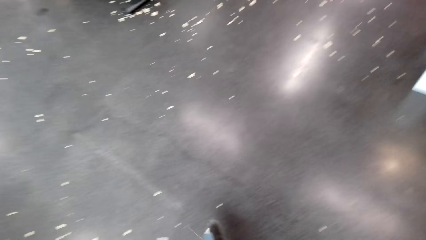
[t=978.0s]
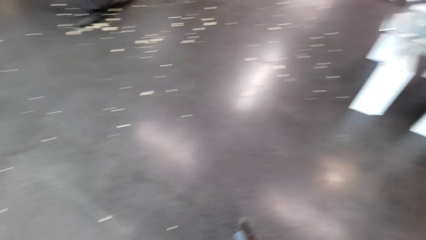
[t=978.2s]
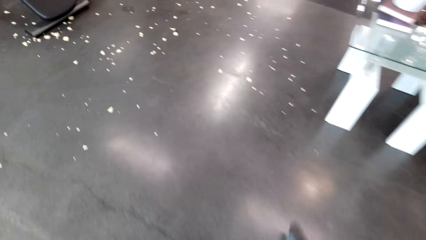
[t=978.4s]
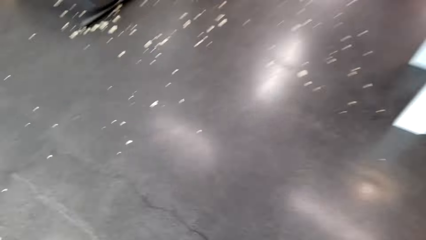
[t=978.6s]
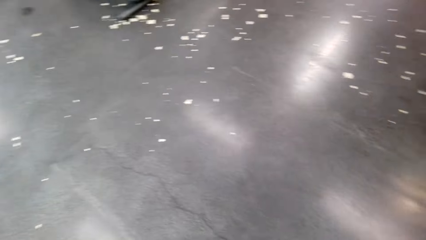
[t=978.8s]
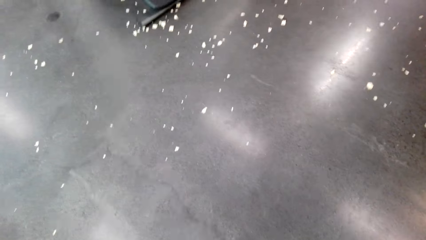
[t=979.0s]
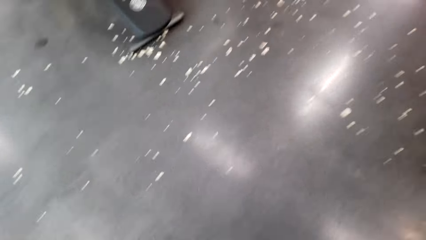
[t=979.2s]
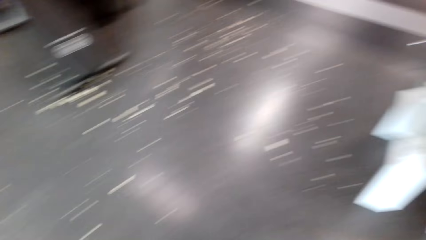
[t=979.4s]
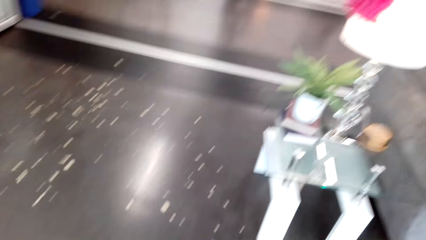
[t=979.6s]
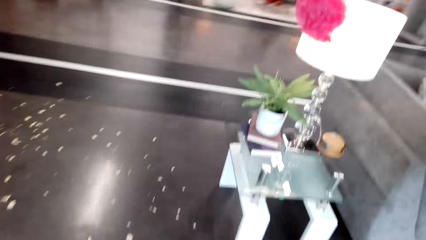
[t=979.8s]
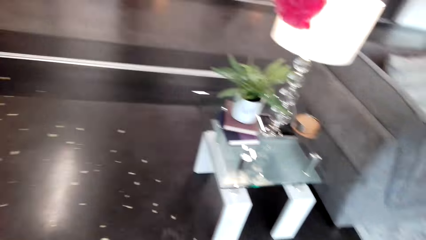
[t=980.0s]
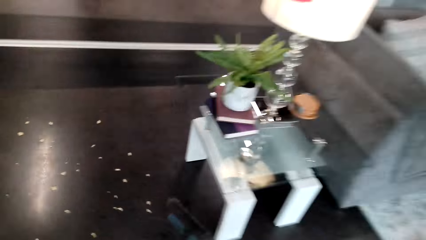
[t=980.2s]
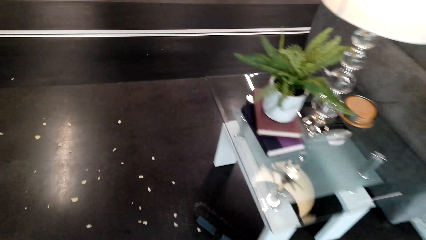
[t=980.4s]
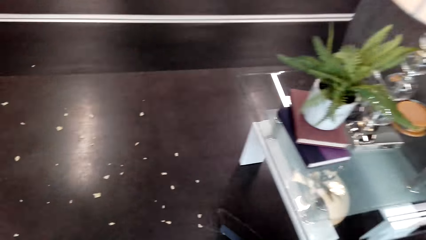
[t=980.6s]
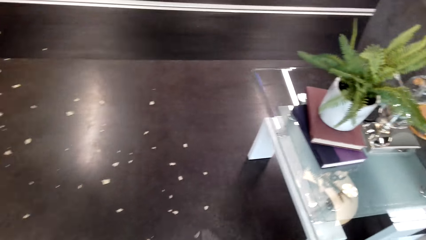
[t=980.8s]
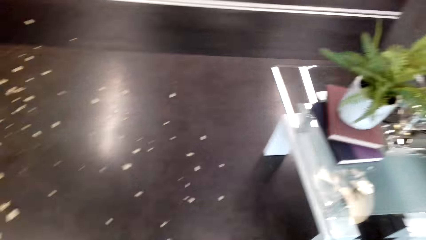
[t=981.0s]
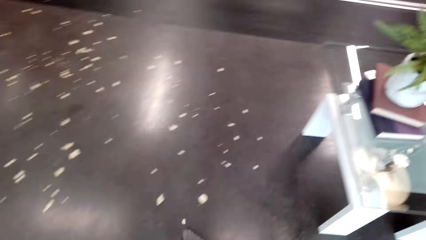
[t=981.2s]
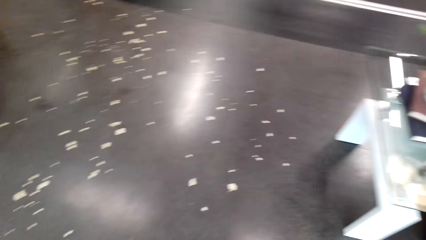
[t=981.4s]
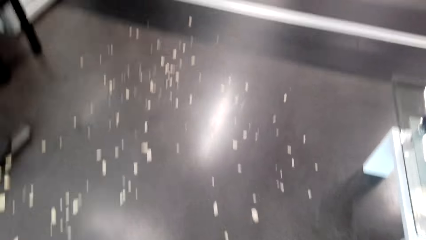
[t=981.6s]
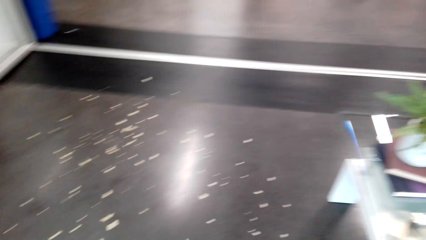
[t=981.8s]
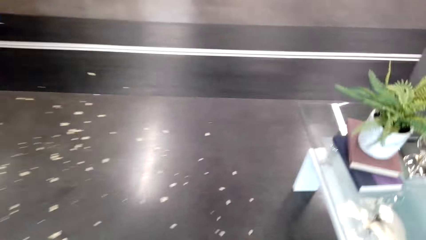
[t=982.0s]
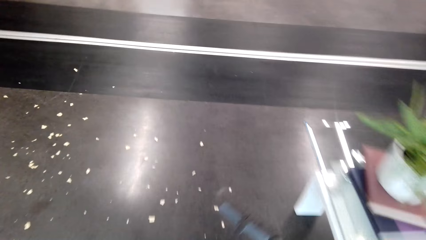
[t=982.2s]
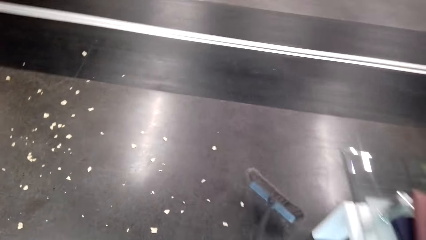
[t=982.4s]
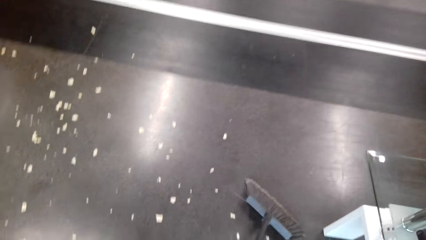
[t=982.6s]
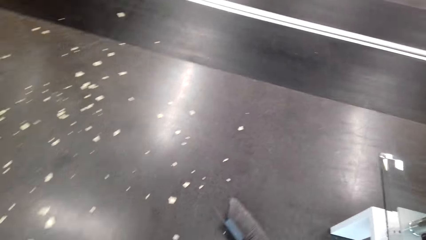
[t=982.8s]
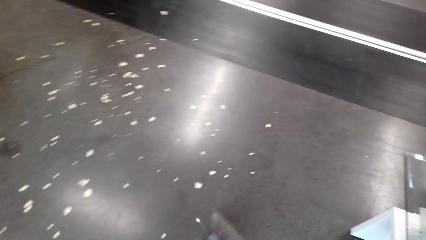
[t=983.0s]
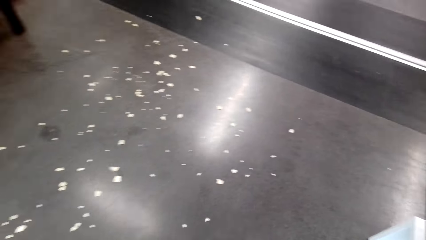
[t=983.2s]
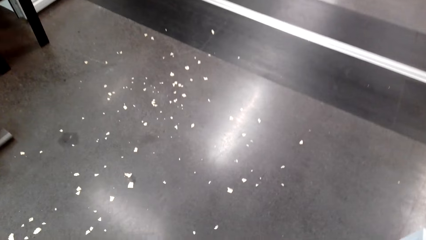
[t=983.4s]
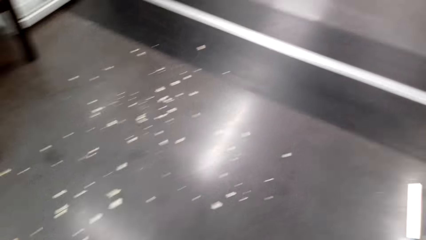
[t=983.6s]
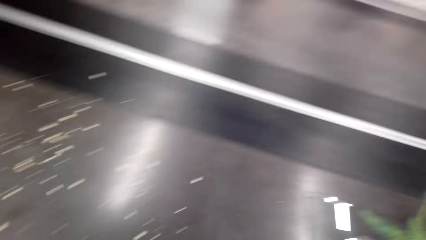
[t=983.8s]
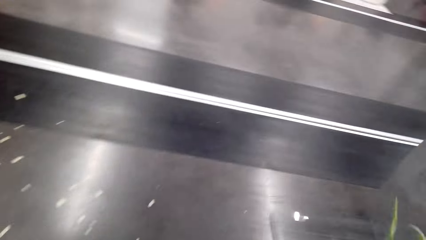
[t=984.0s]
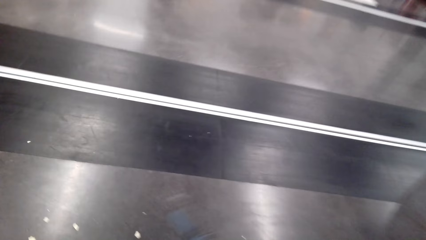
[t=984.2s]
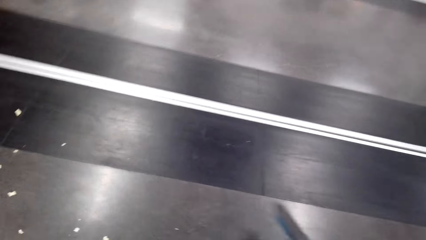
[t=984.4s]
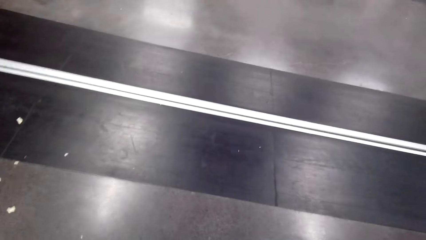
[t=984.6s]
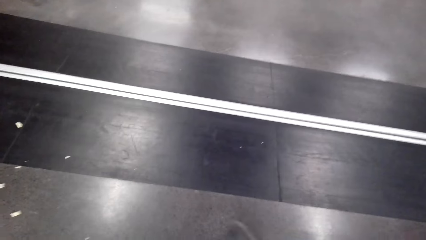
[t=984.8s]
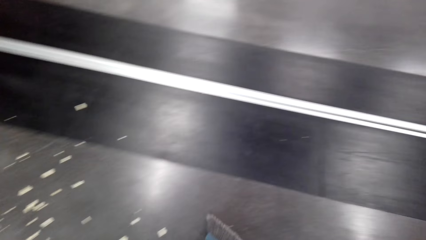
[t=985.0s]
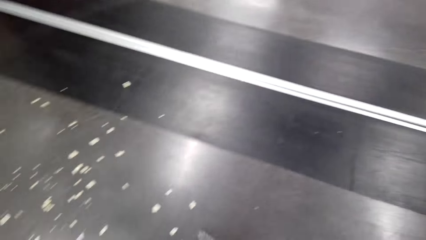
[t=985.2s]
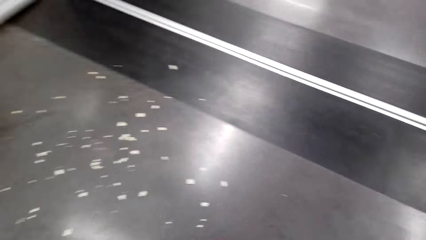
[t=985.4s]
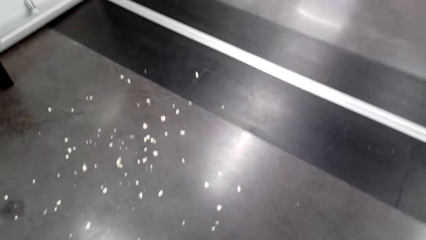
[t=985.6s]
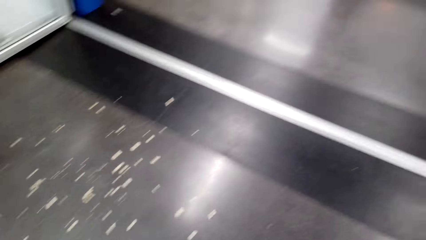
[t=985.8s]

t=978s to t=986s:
The camera wearer cleans the room.

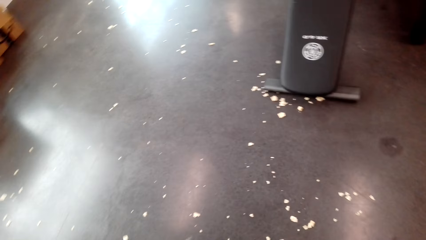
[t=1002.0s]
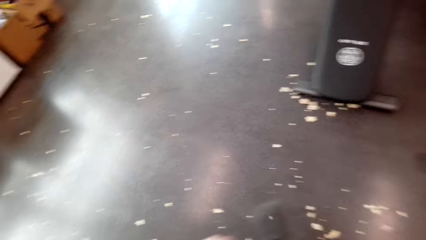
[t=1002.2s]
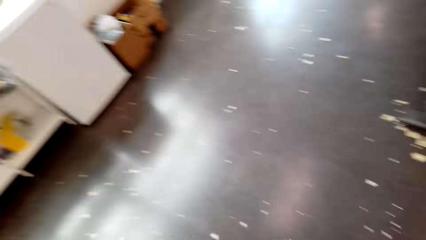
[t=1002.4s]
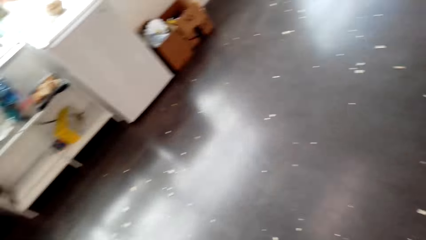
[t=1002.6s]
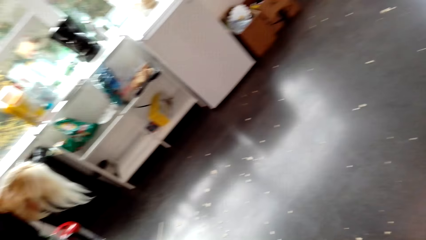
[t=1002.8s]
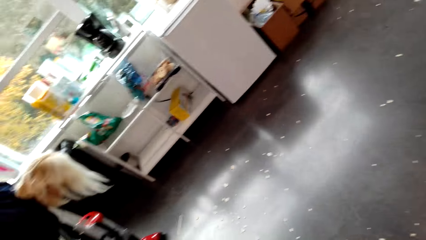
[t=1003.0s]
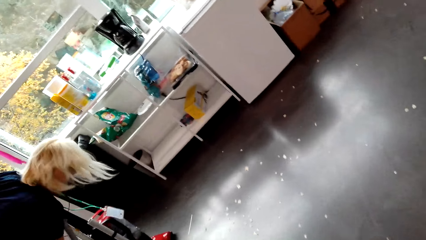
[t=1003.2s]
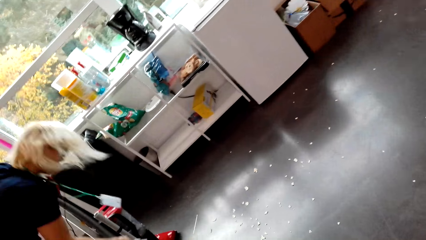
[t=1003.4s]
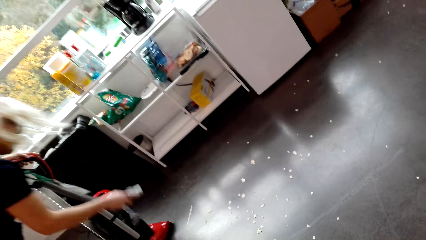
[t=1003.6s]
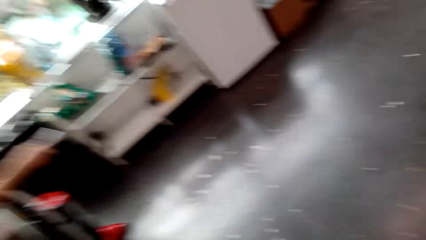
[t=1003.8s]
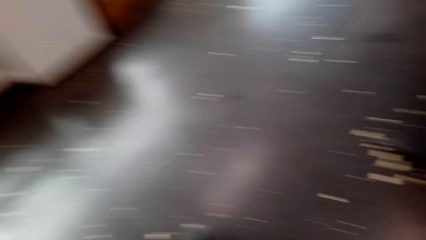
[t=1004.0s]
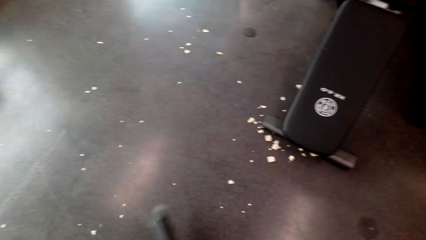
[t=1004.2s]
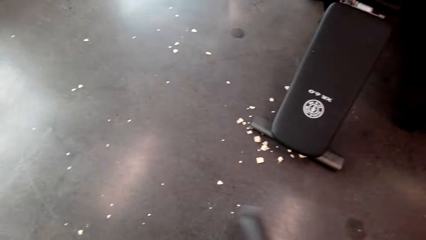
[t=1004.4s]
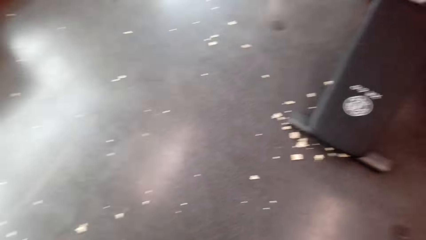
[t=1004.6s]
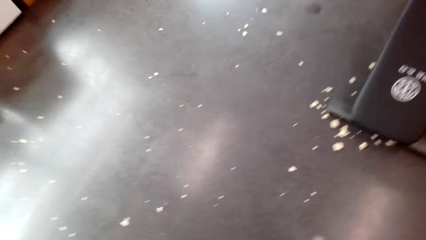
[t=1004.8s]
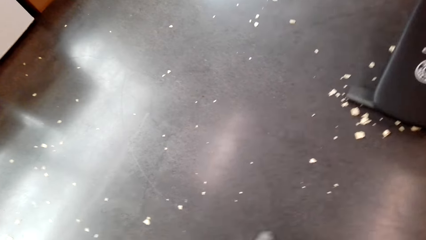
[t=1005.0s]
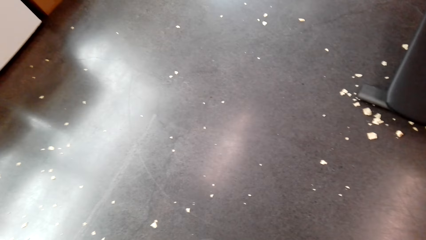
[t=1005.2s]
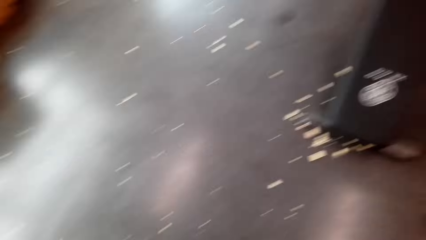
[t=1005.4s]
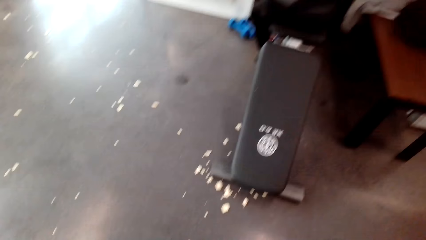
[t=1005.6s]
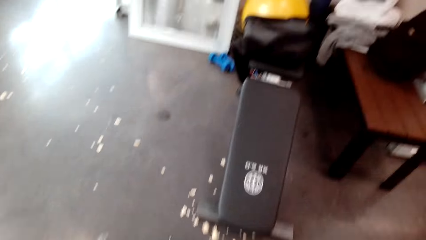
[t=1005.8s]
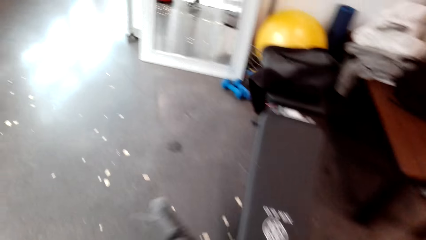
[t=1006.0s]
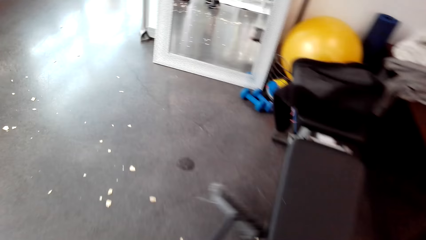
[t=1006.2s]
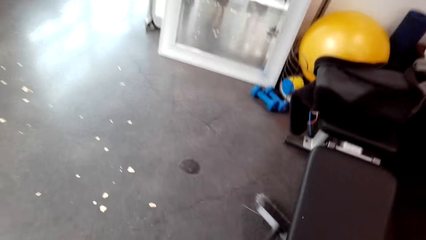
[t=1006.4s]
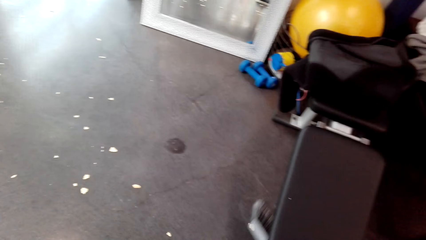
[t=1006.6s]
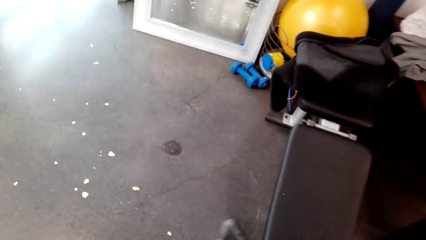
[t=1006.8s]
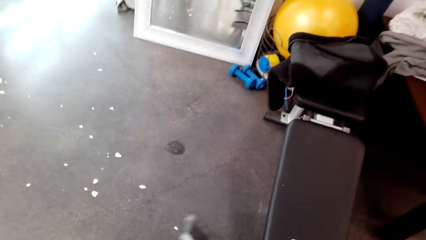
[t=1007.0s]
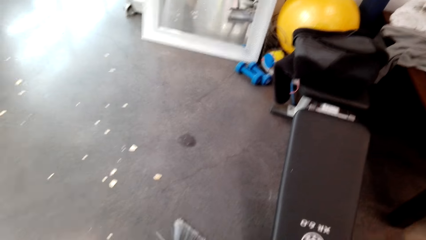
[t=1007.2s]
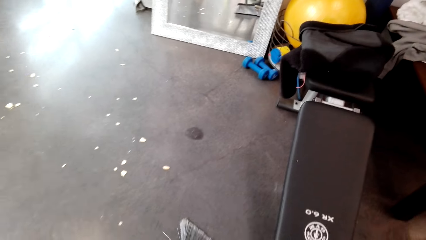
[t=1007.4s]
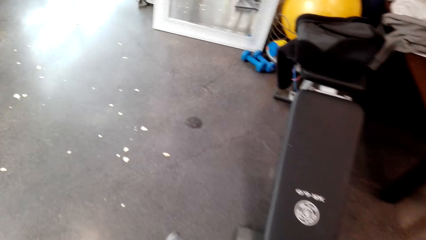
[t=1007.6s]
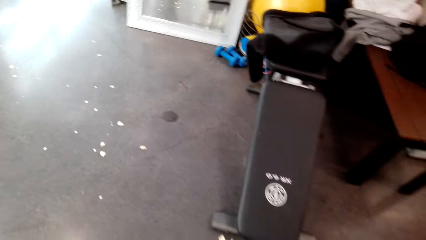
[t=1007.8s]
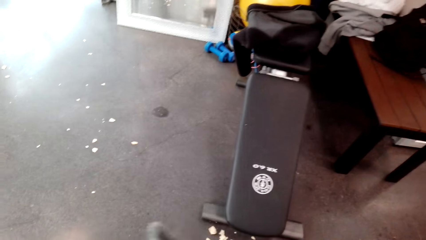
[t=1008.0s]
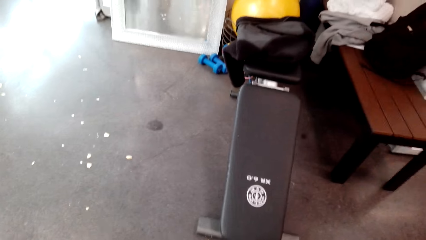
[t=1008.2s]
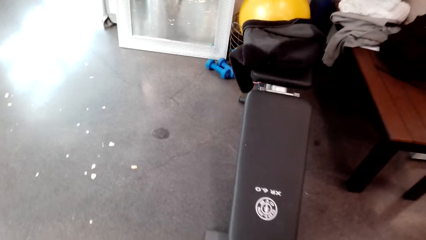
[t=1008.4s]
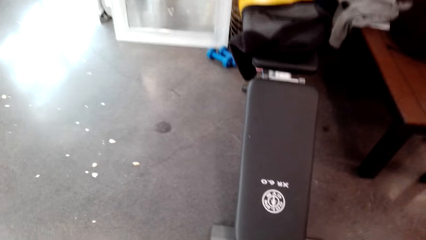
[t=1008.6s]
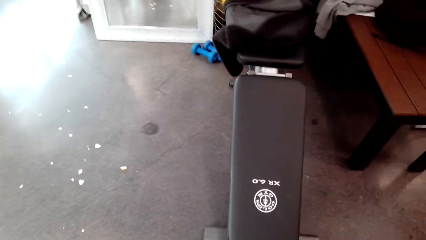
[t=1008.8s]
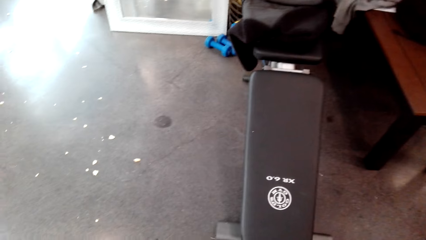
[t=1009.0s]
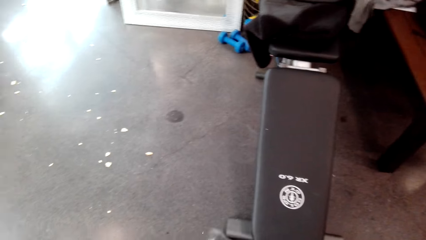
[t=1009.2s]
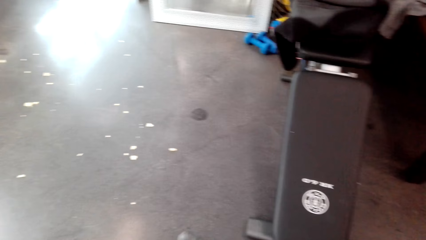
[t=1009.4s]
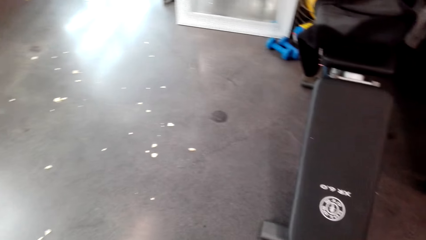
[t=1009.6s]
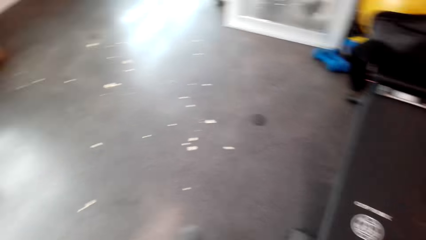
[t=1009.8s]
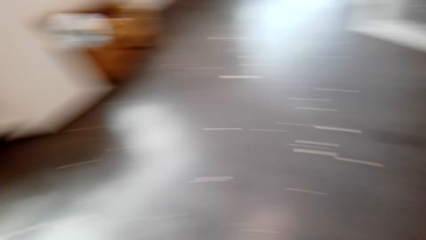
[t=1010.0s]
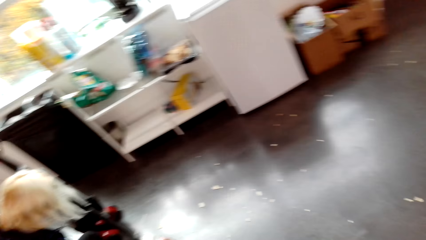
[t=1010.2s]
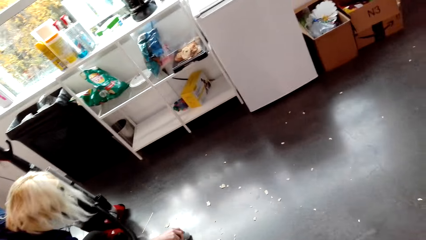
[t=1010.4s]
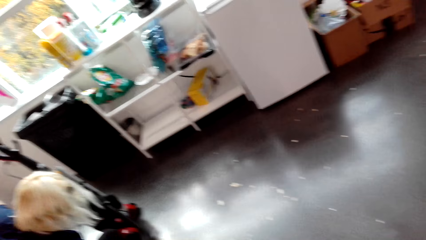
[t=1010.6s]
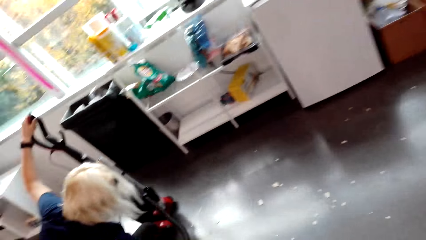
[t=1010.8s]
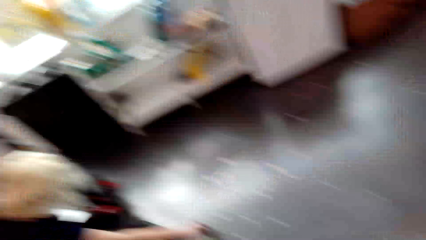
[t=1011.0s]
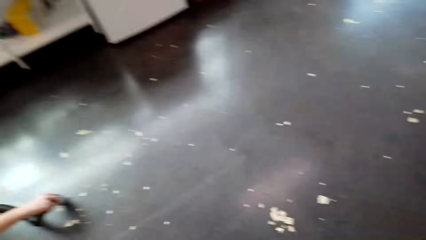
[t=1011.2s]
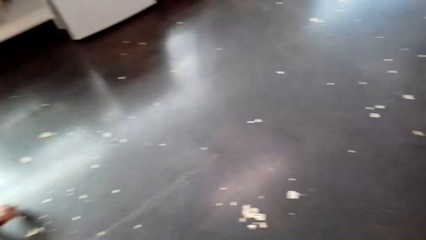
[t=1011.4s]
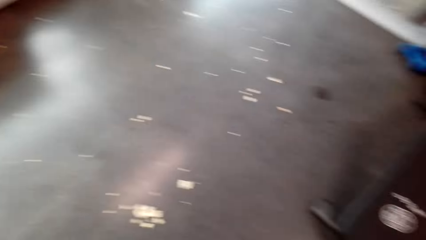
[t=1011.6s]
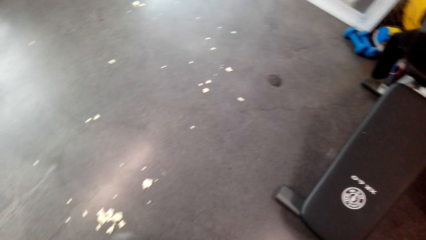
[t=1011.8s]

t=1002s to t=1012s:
A person sets the dust collector. The camera wearer cleans the room.
